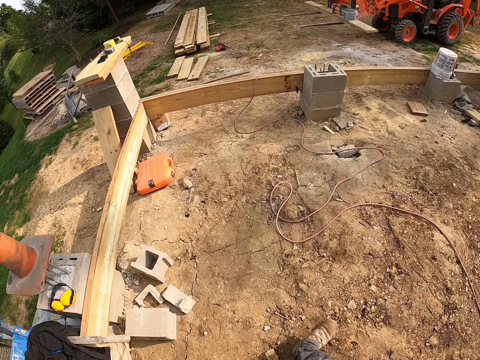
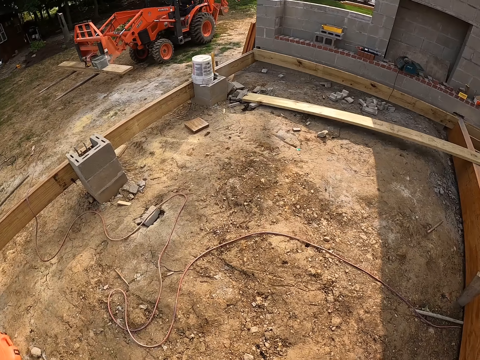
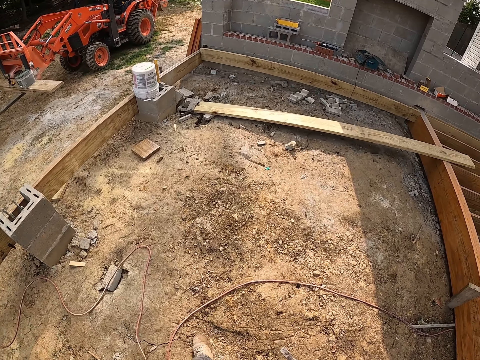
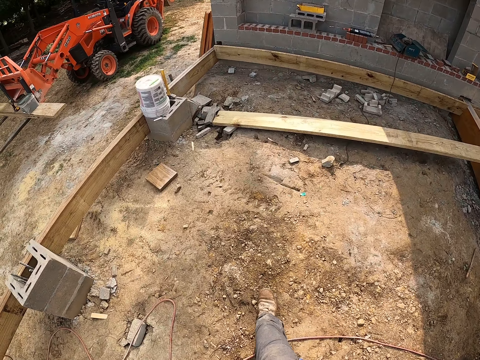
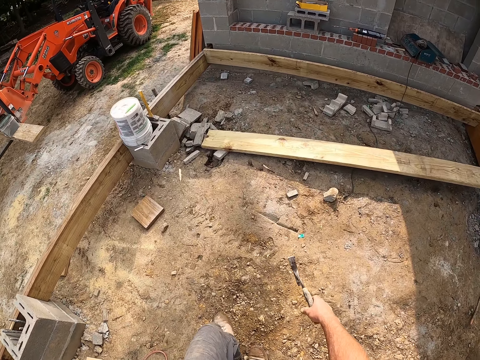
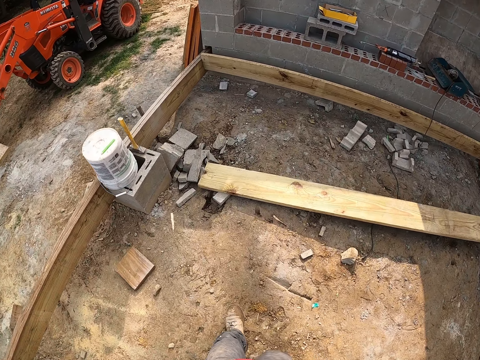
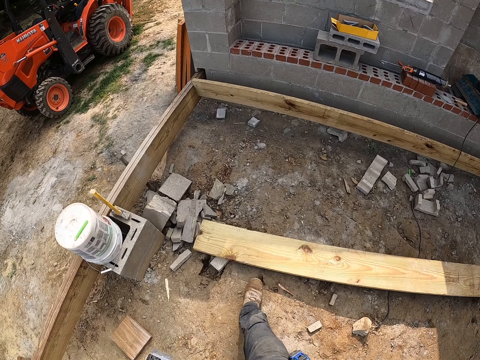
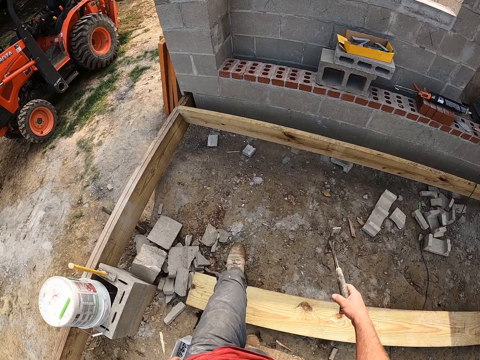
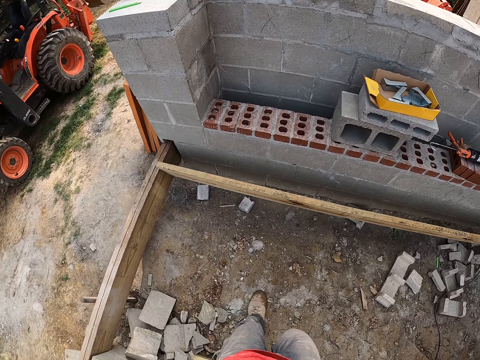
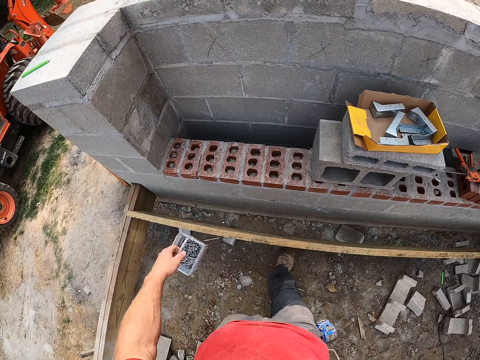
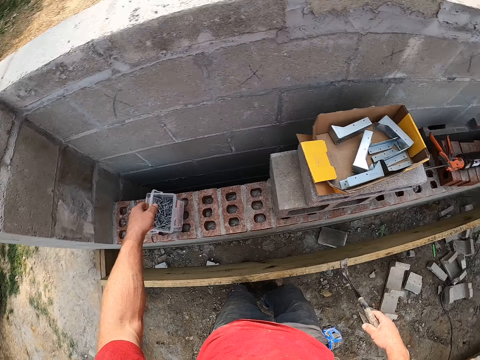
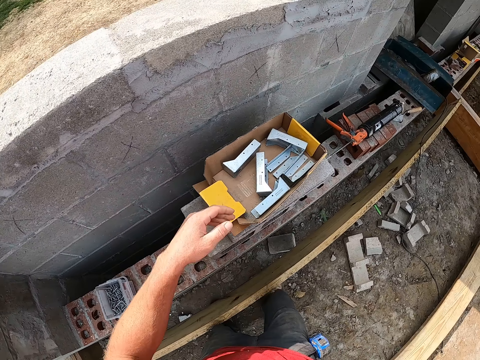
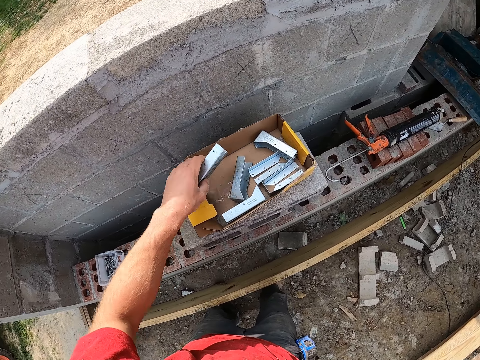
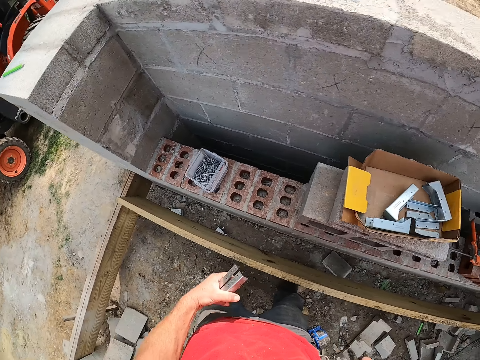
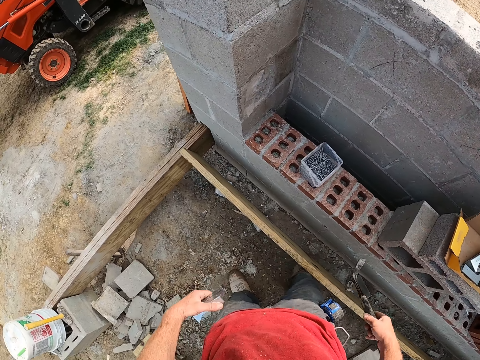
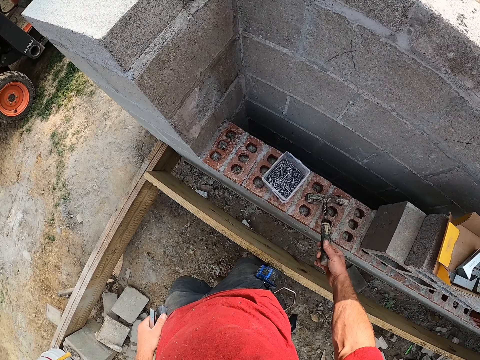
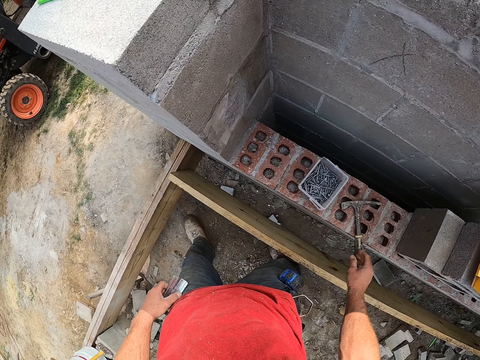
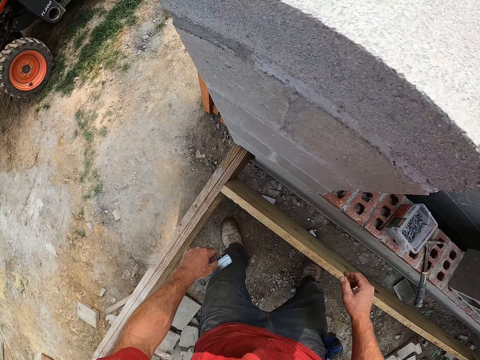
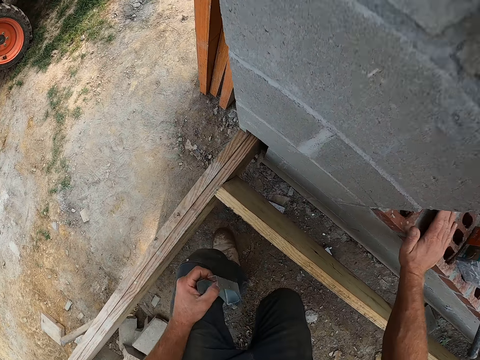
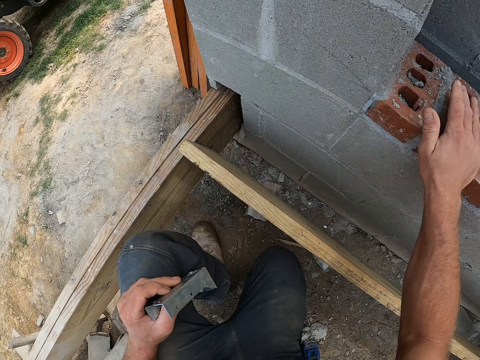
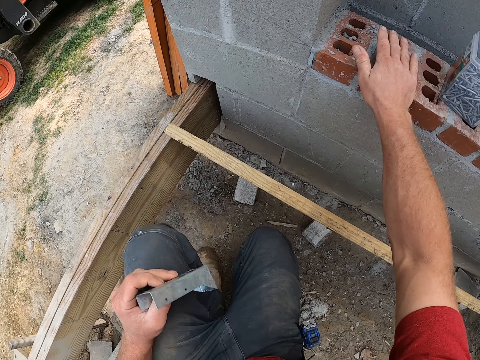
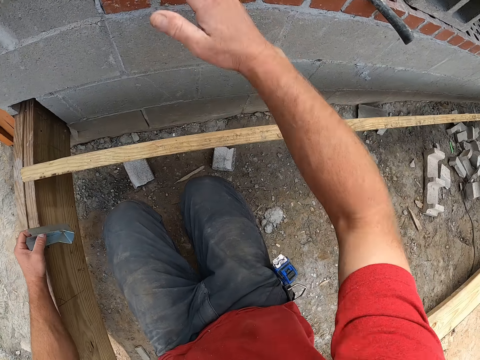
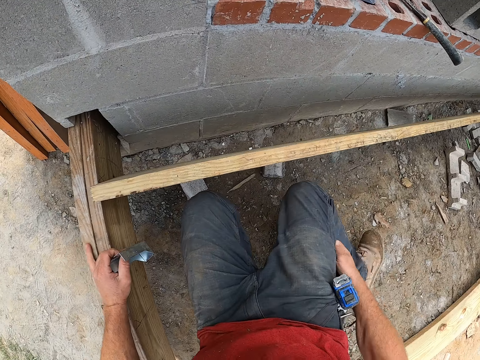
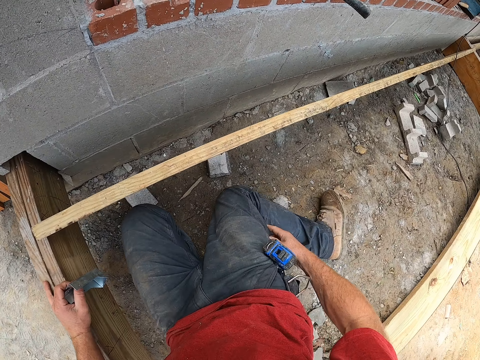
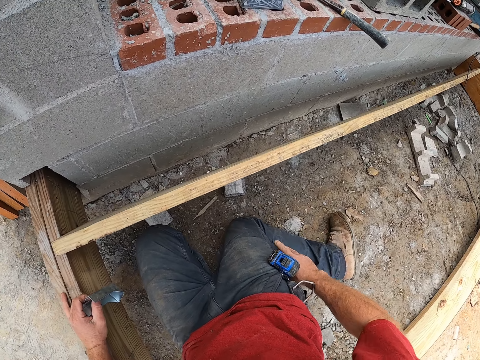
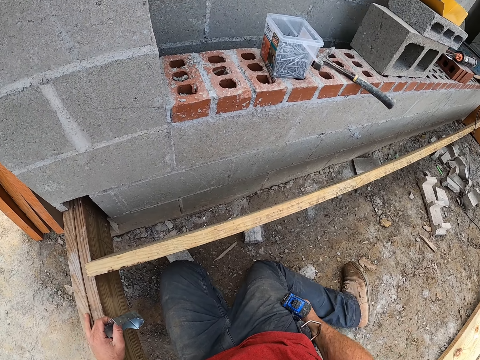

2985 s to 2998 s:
The camera wearer drops the nail container on a block wall. He picks up a screw brace in a carton. He drops the hammer on the block wall. He squats. He removes a jack knife in his pocket.

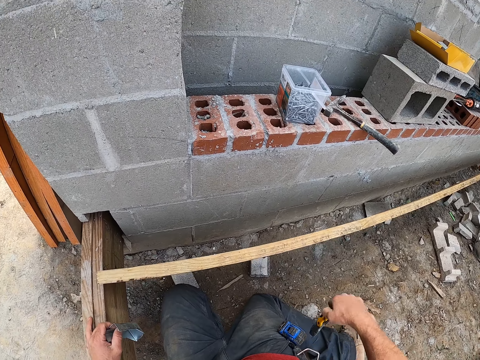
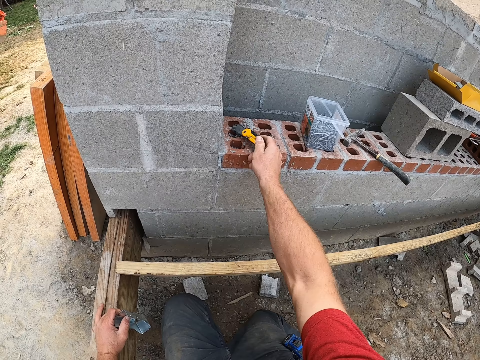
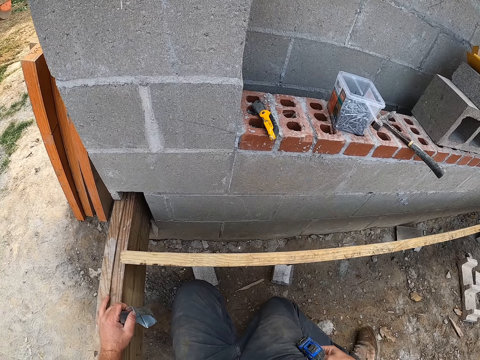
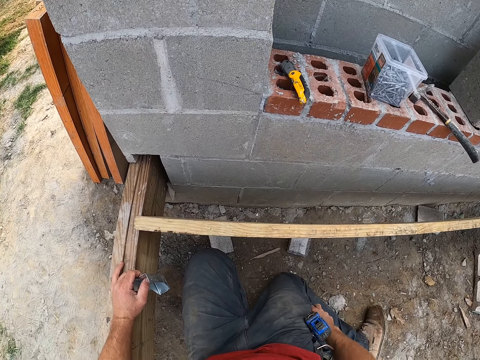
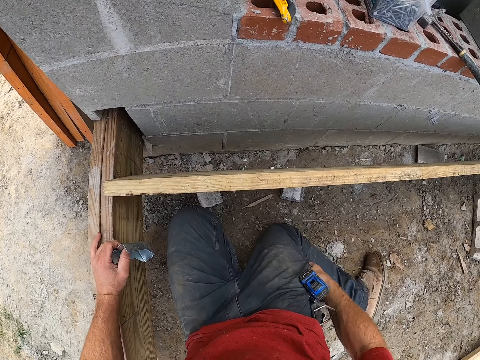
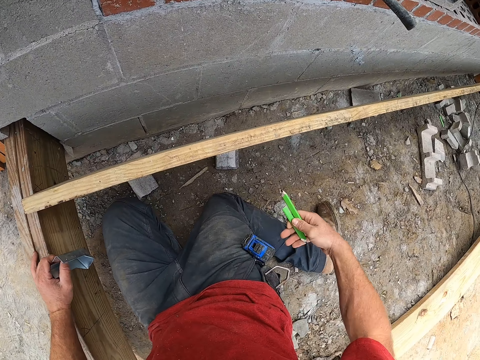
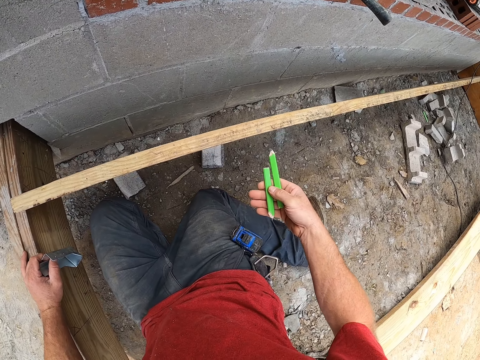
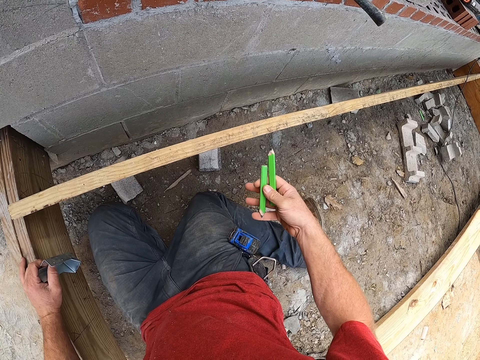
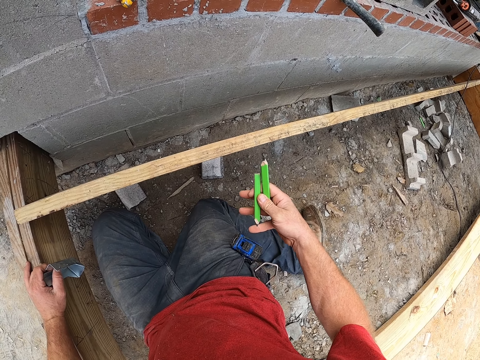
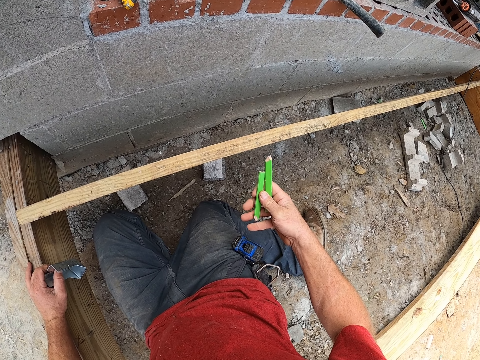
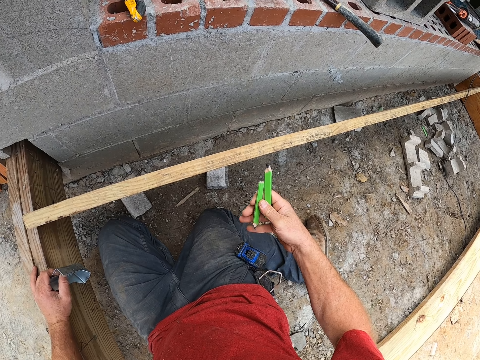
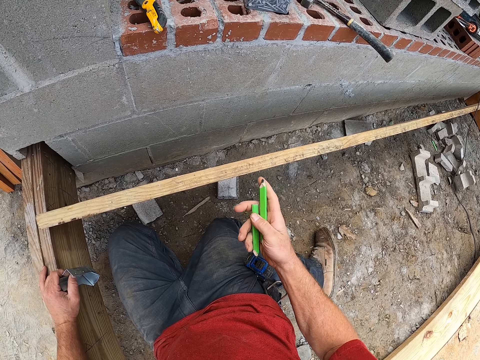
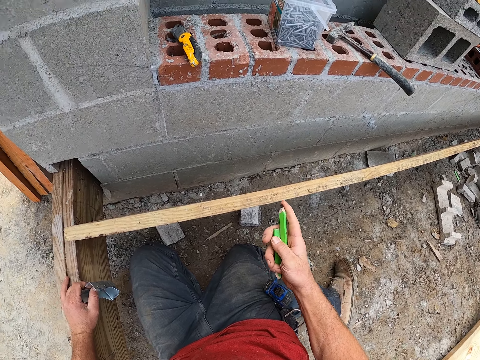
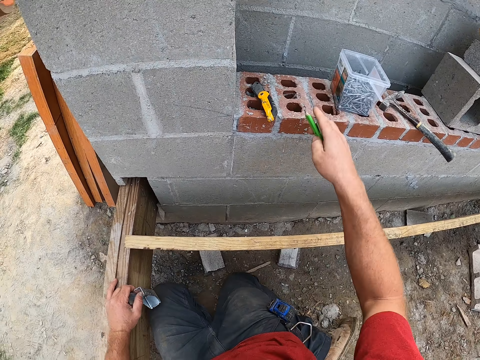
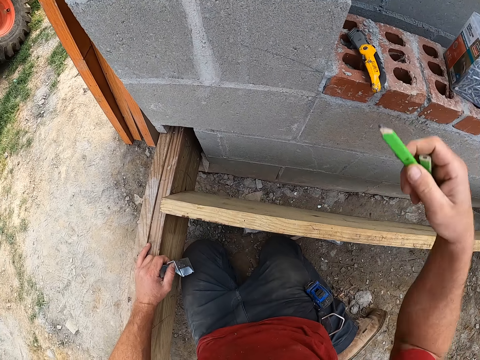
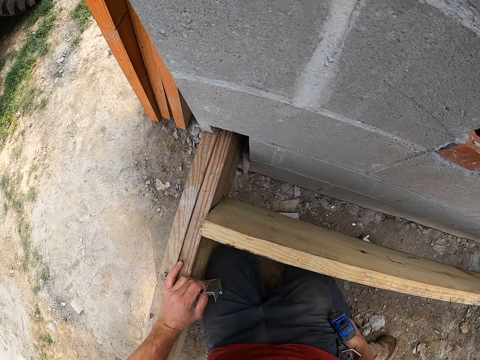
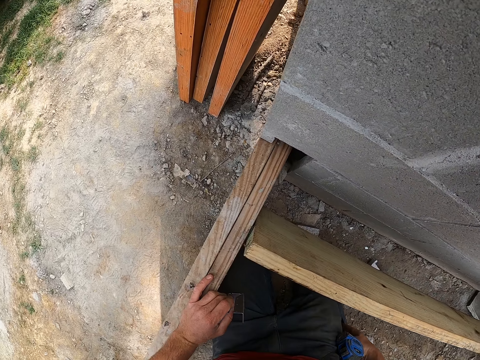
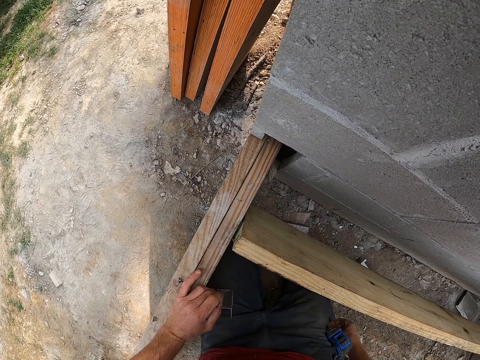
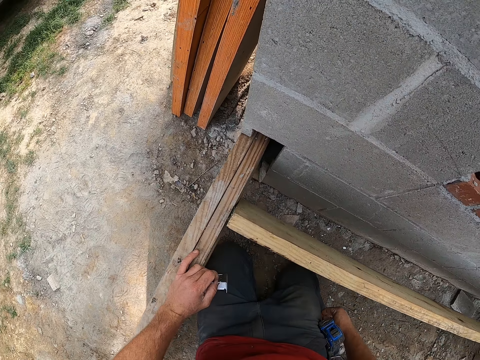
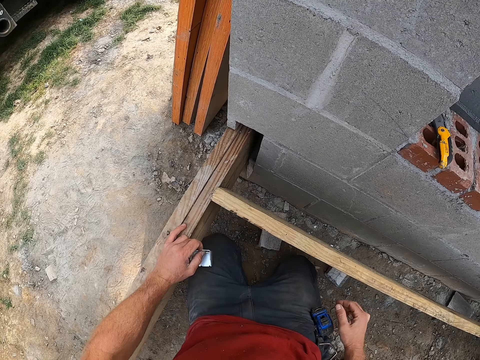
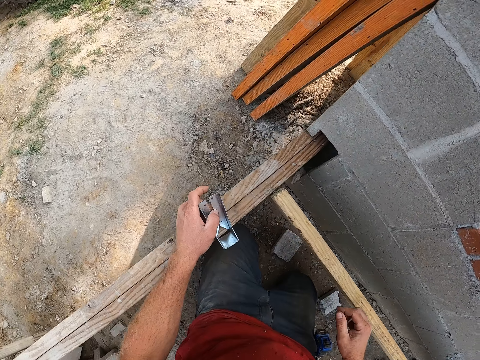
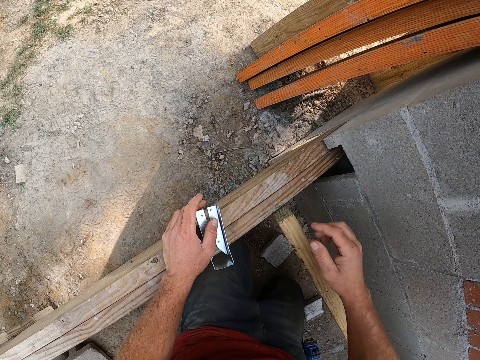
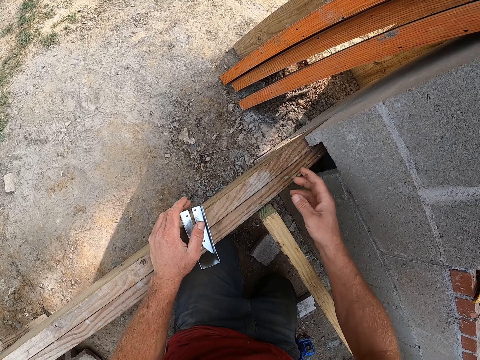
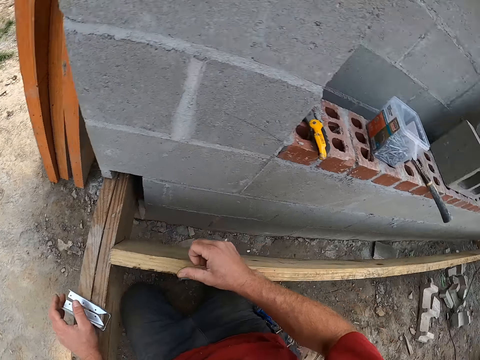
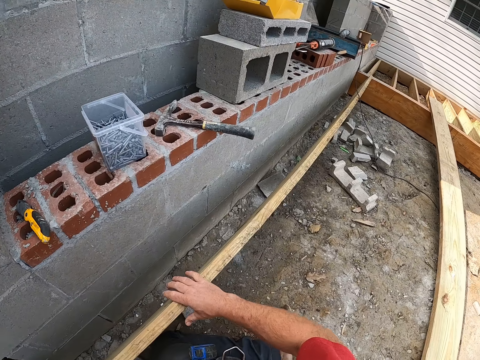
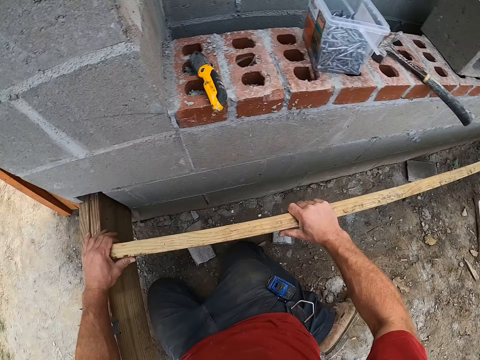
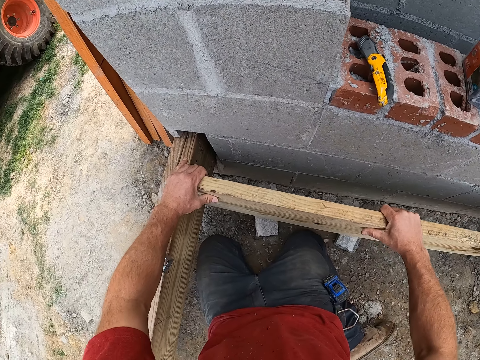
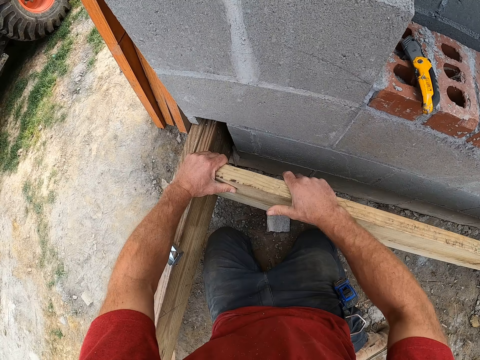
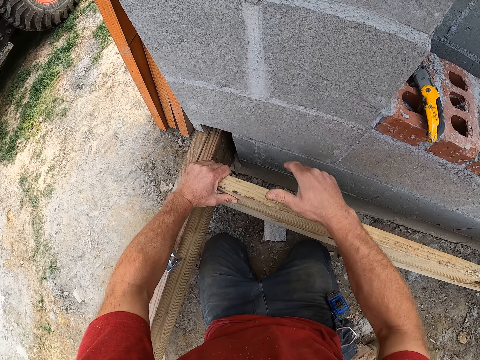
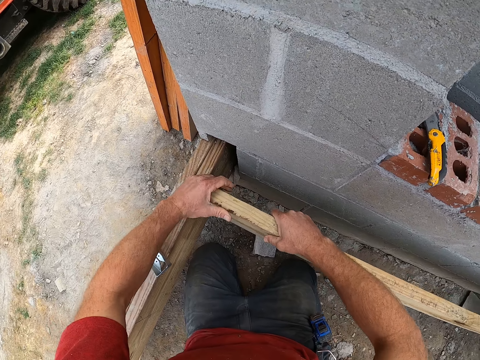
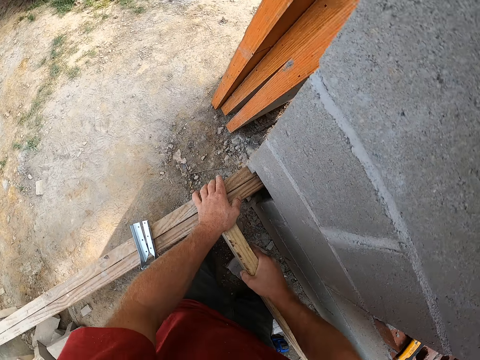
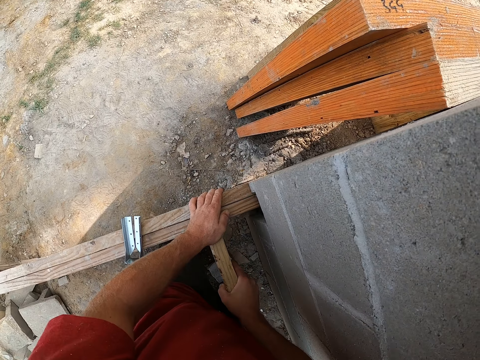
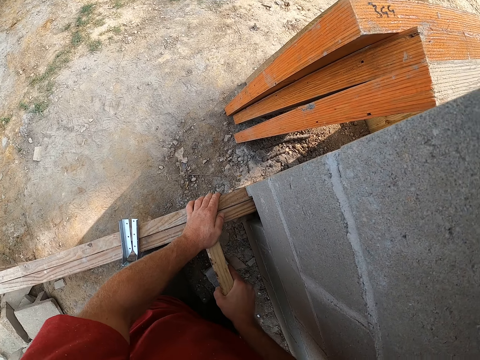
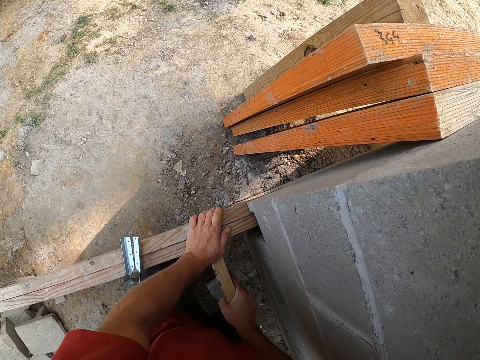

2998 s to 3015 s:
The camera wearer drops the jack knife on the block wall. He removes two pencils from his pocket. He looks at something. He stretches the hand. He puts the pencils in his pocket. He puts the screw brace on the wooden frame. He wipes the wooden rail with his hand. He adjusts the wooden rail.
